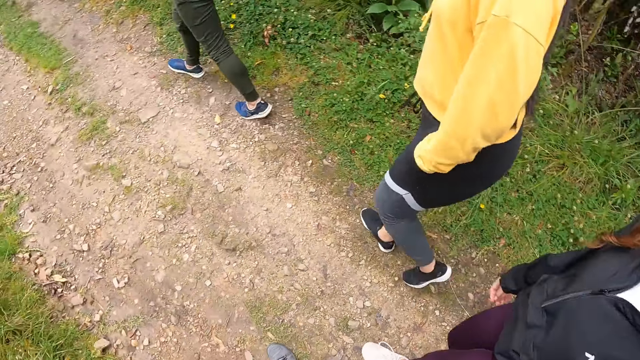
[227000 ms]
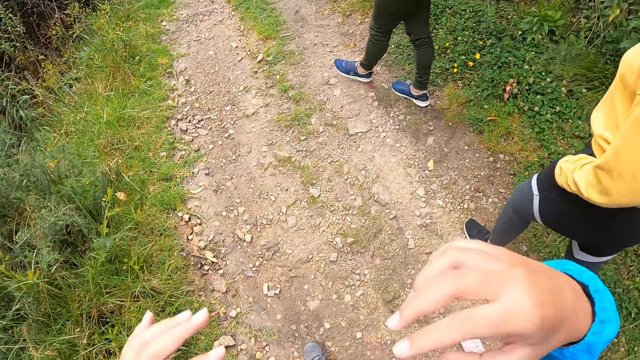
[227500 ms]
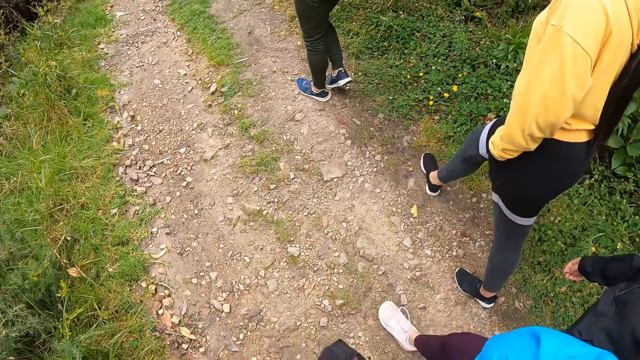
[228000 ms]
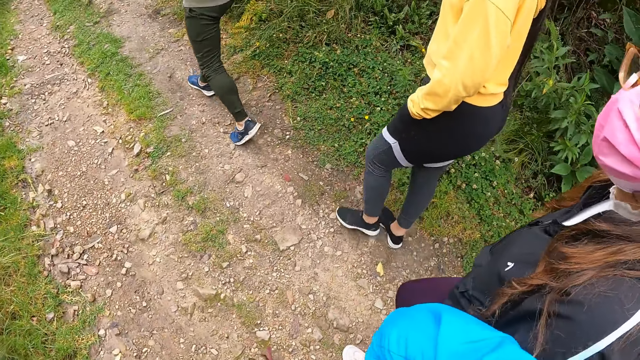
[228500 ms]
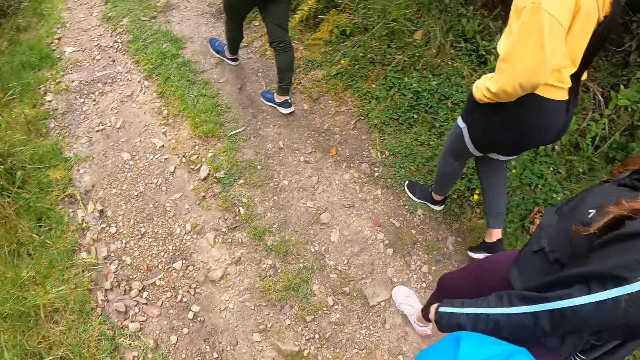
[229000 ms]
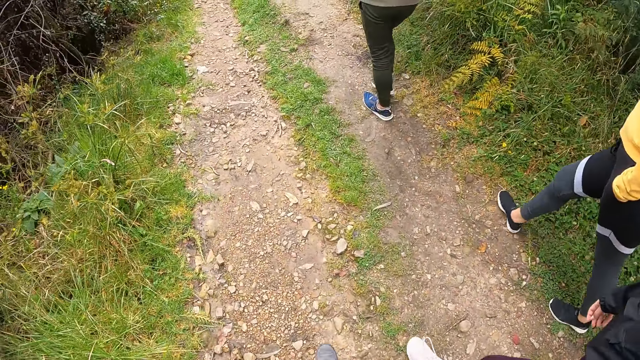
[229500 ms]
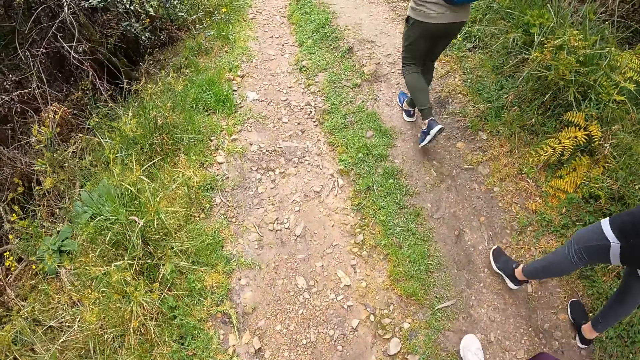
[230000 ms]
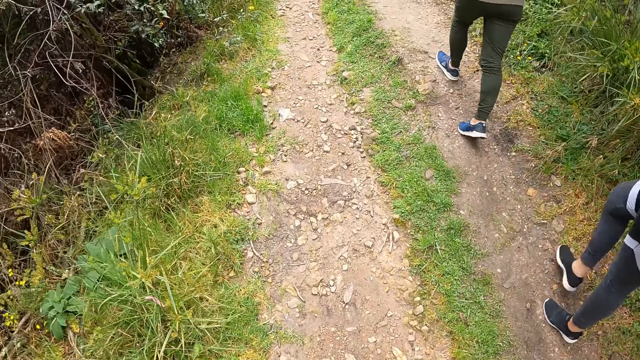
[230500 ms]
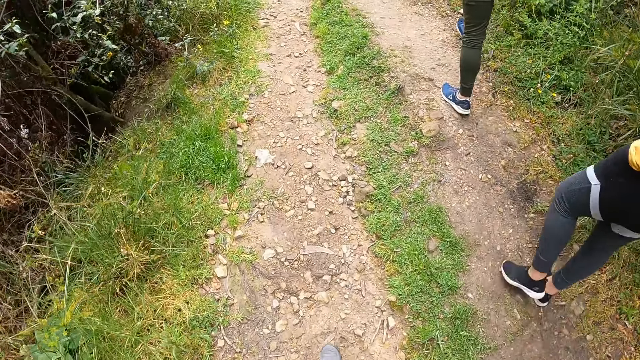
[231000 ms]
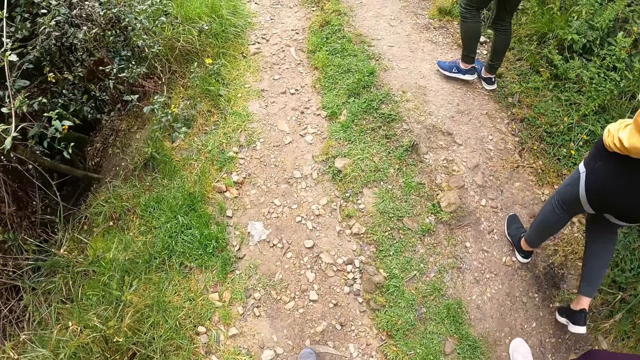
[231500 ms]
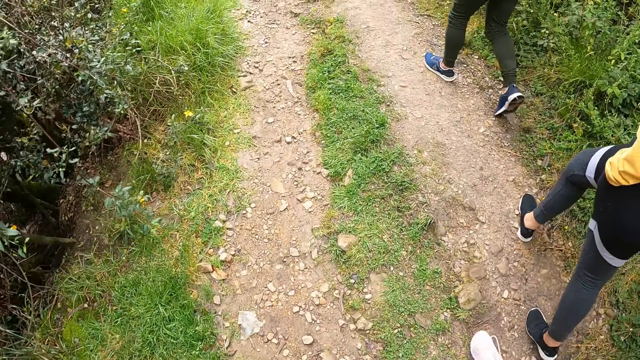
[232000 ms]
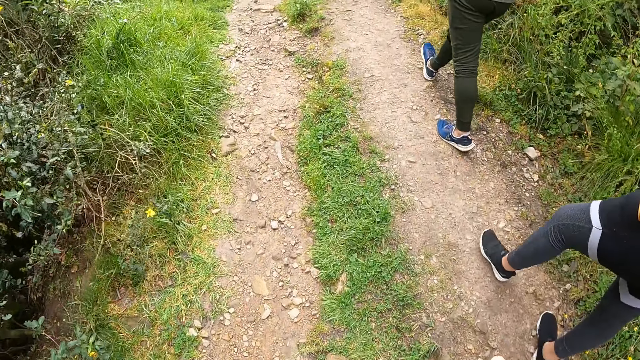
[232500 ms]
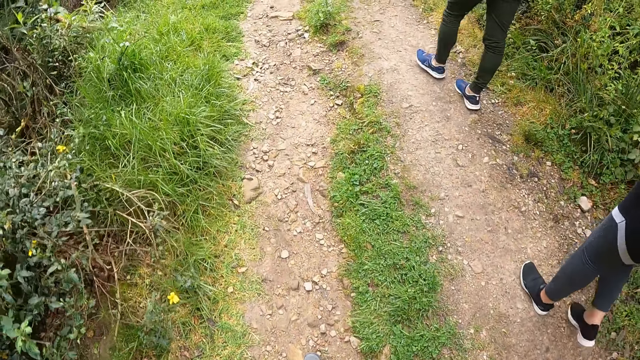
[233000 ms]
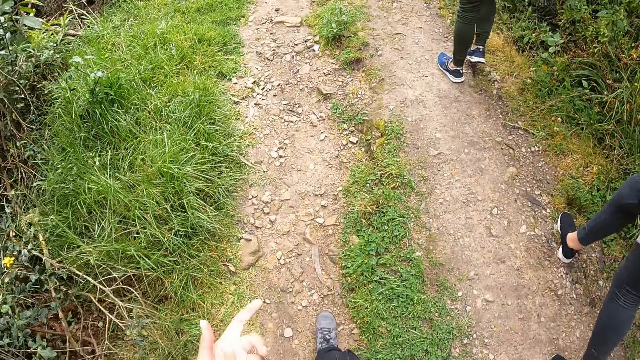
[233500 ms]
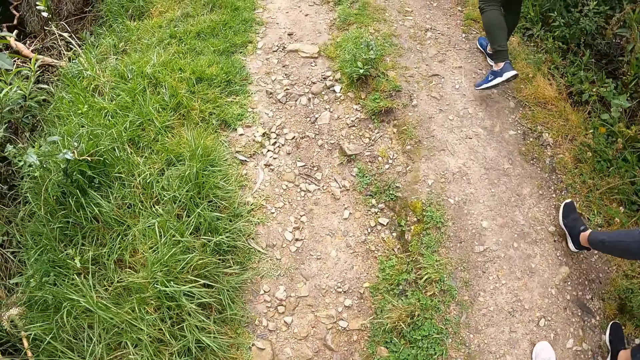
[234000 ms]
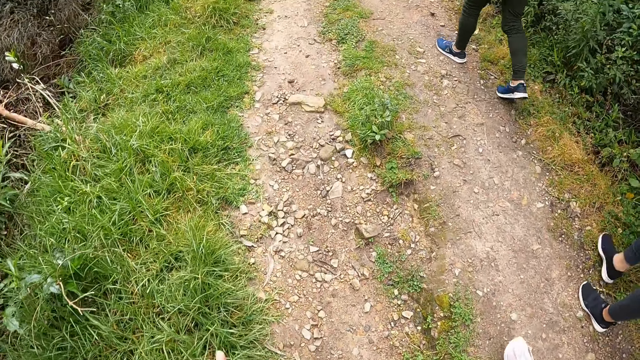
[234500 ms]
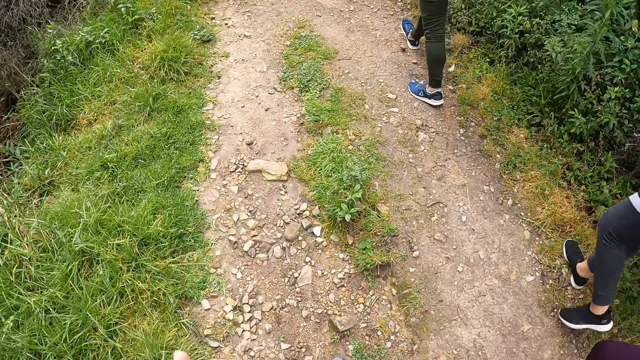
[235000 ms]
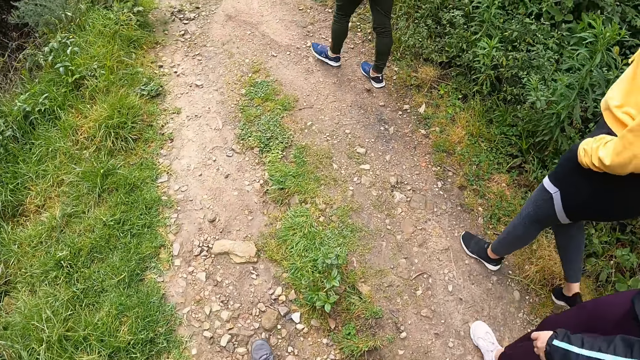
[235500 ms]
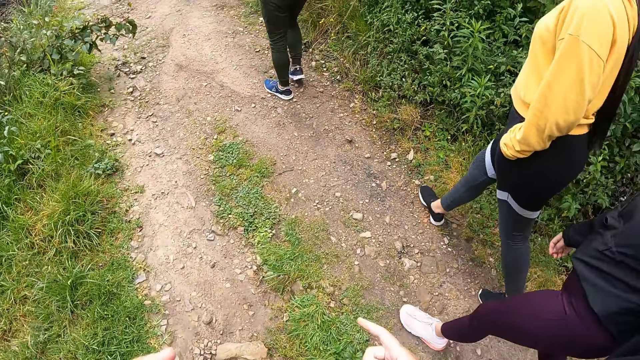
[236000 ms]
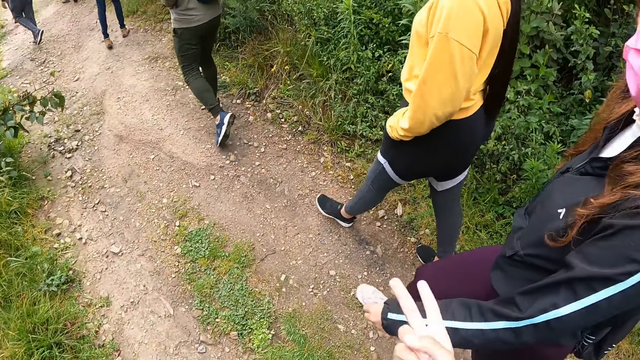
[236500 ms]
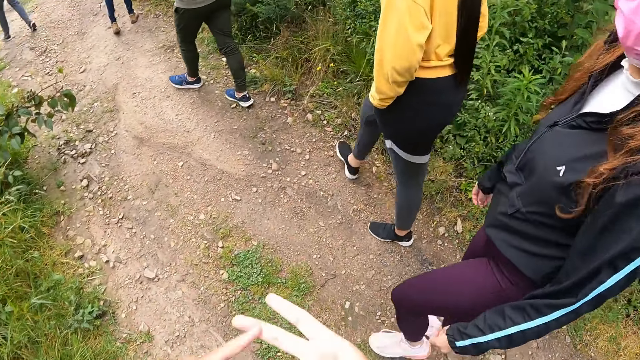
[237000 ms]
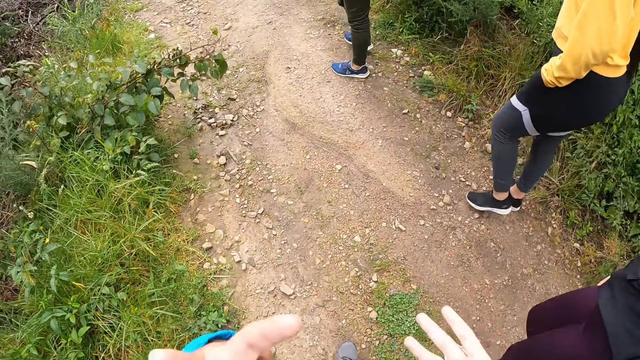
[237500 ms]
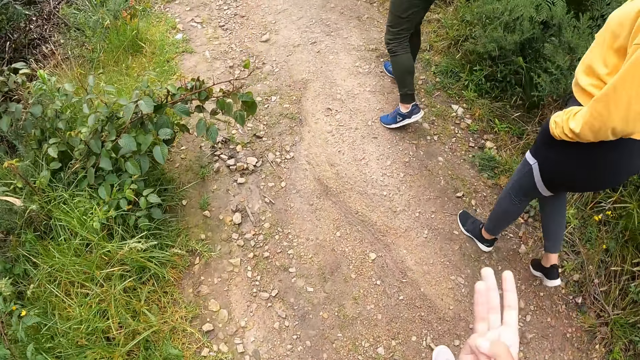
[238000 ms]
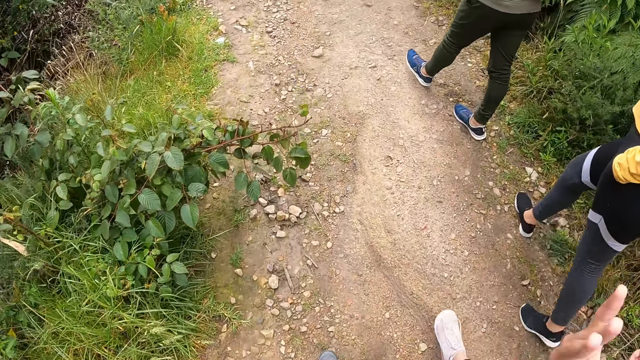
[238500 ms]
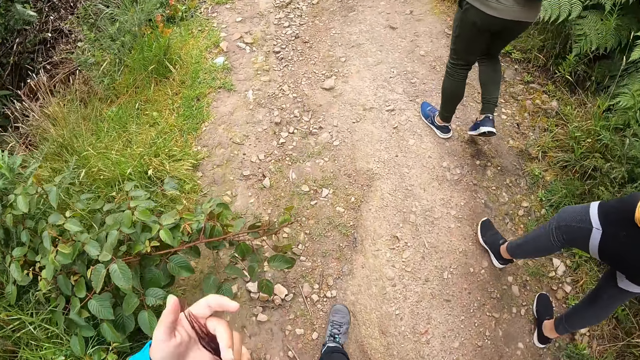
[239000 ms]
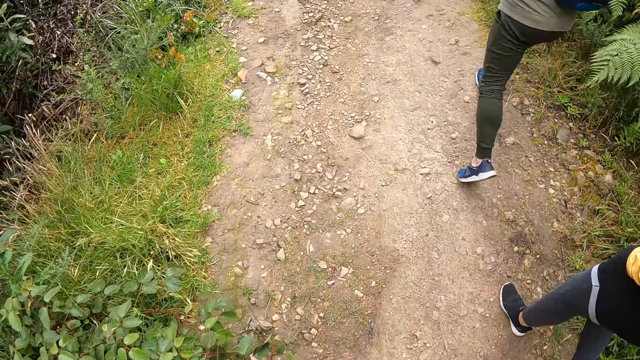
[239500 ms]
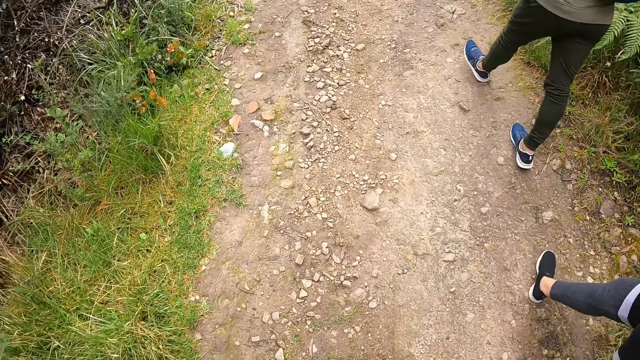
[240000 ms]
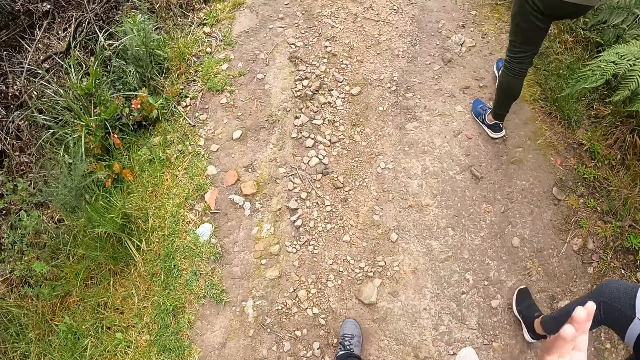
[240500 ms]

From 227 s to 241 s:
The camera wearer walks. They raise a hand.

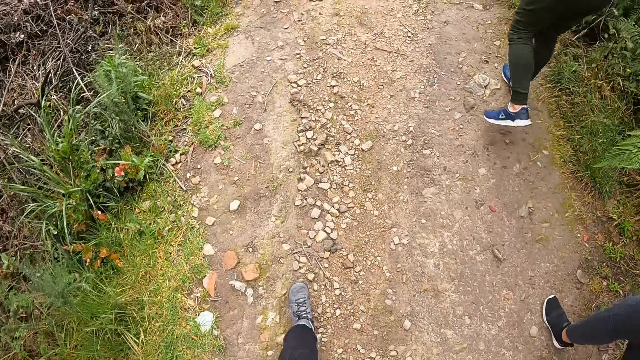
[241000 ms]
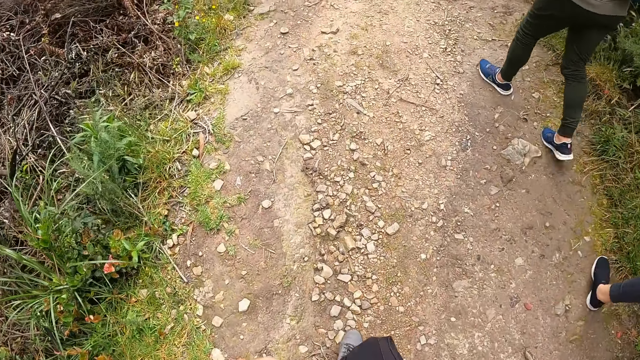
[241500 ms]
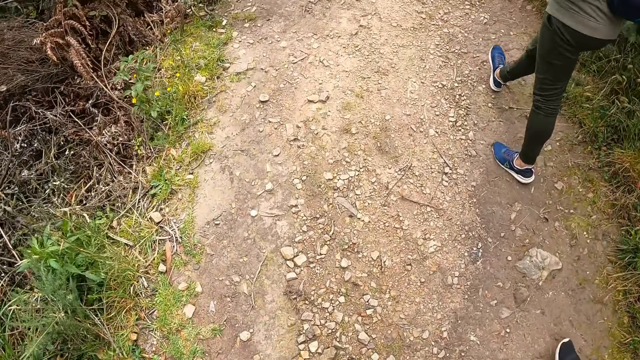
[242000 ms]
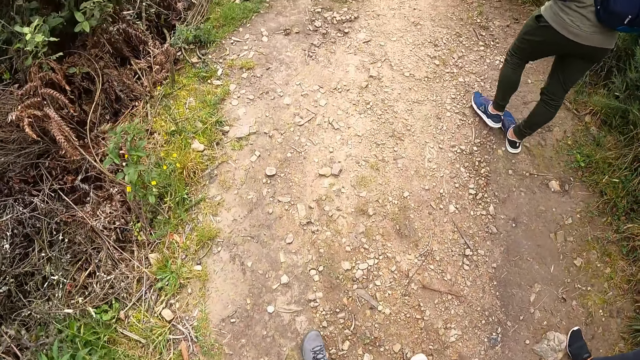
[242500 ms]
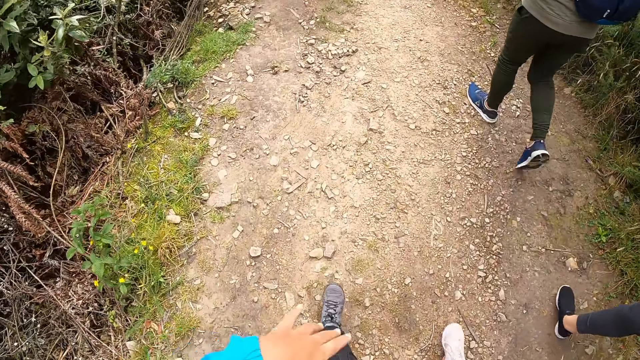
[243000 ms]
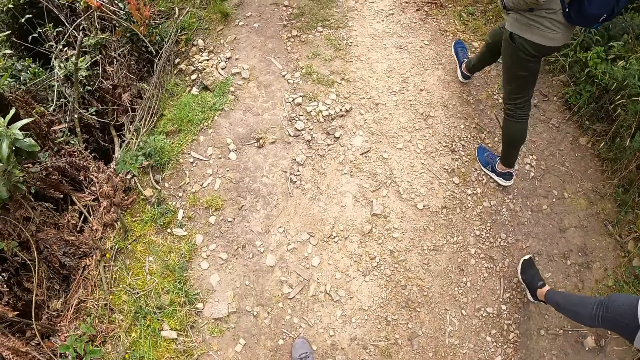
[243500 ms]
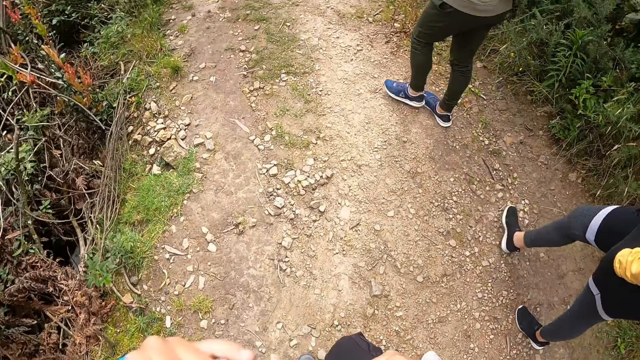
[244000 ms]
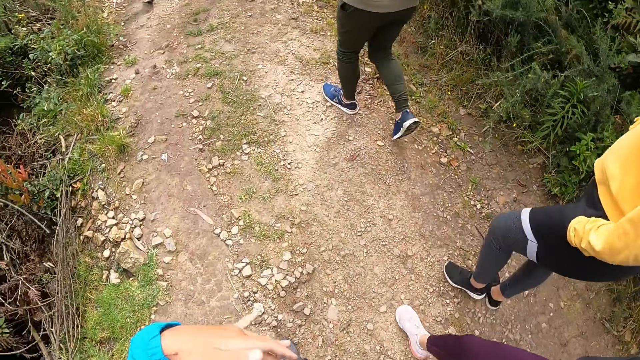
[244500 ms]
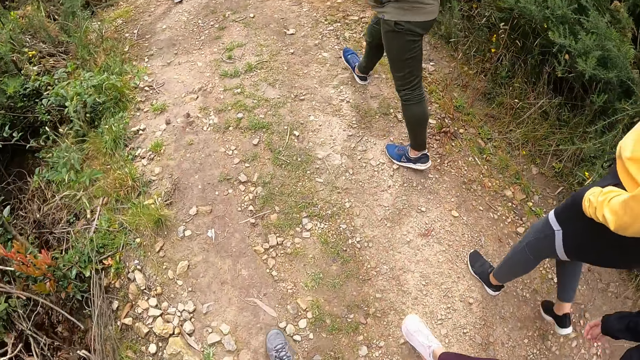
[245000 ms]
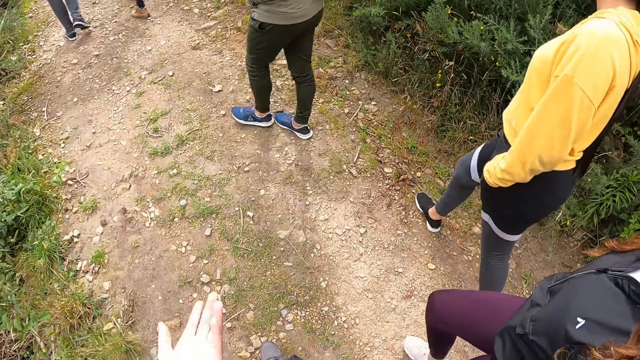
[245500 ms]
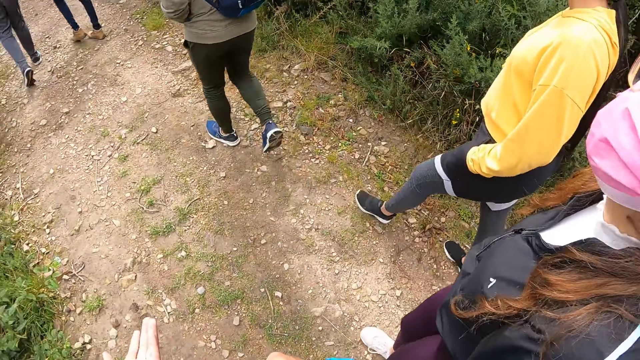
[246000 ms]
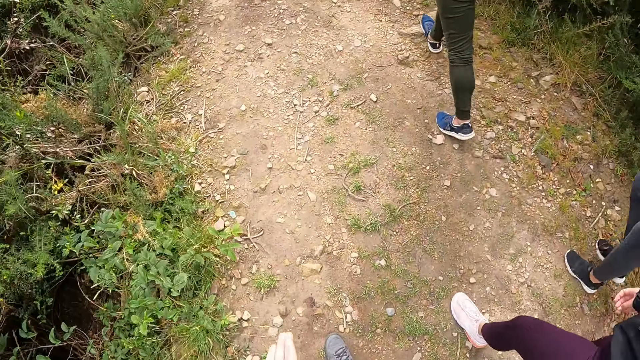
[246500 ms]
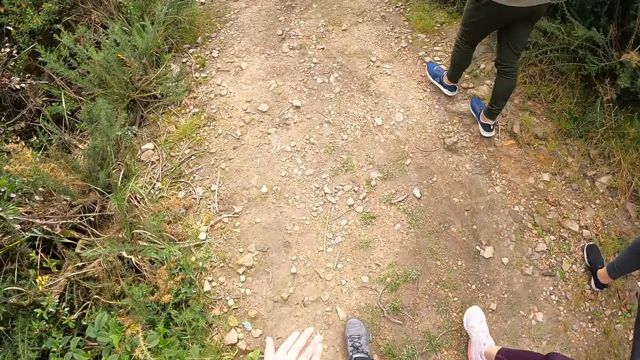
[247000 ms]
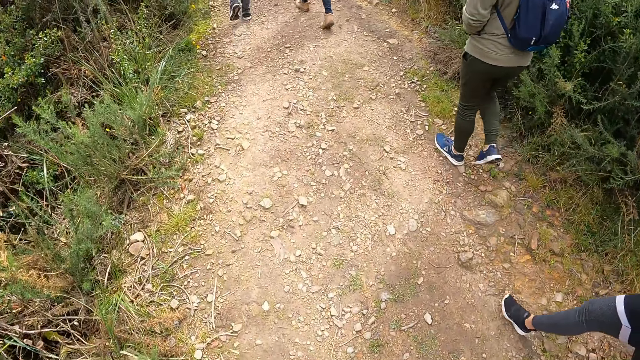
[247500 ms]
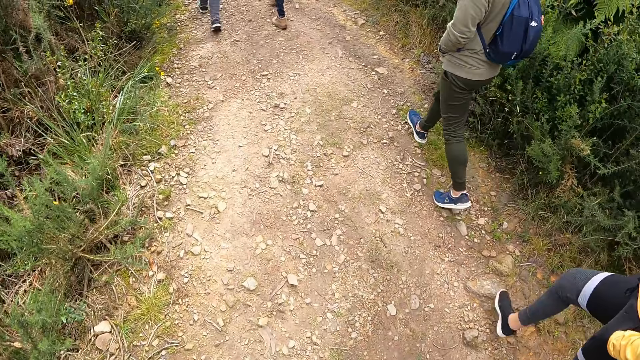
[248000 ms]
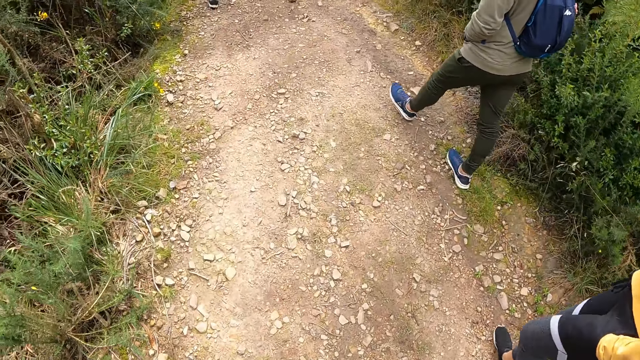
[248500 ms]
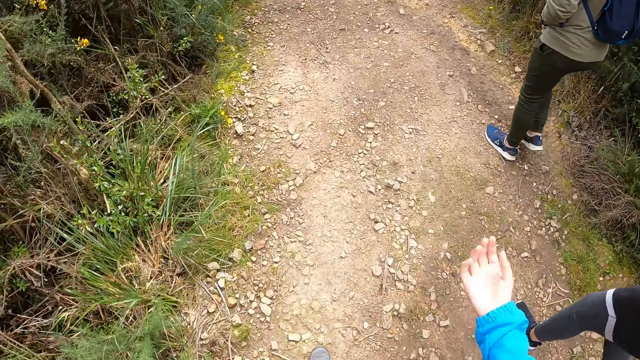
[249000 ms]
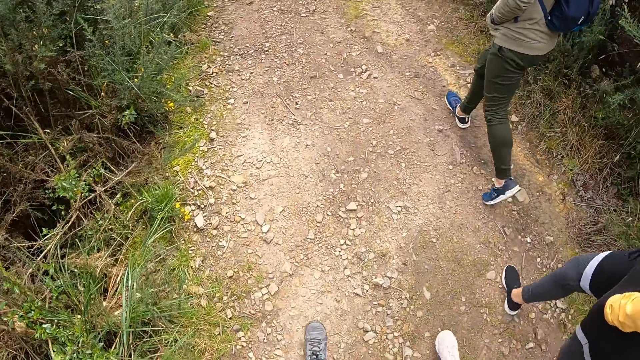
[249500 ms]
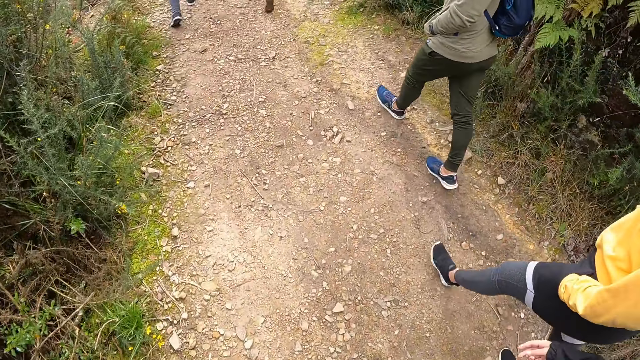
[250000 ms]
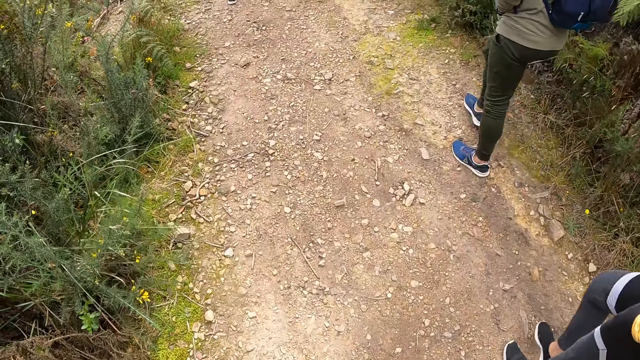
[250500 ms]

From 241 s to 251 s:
The camera wearer walks.
